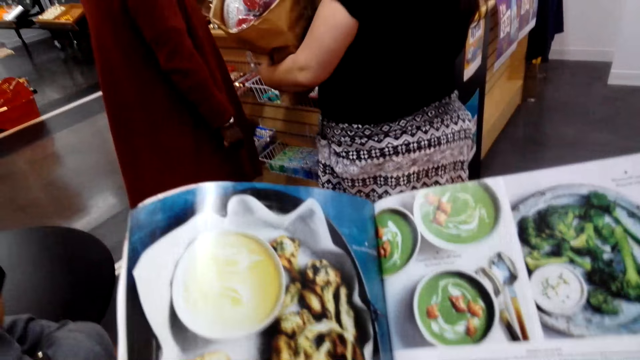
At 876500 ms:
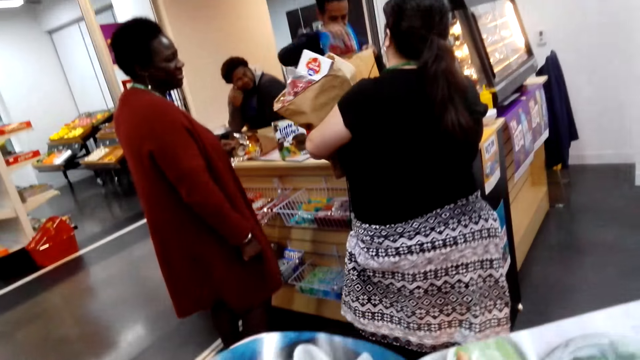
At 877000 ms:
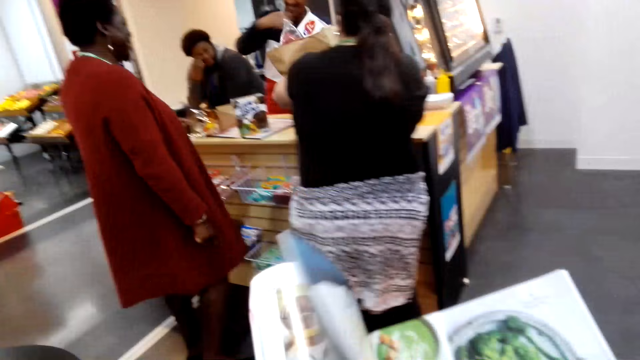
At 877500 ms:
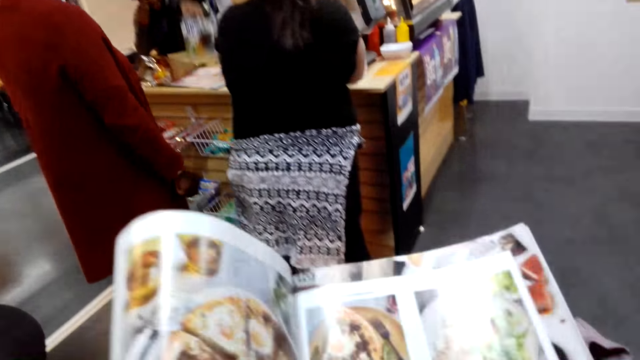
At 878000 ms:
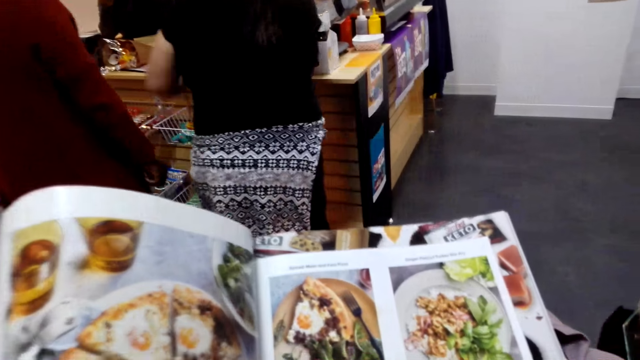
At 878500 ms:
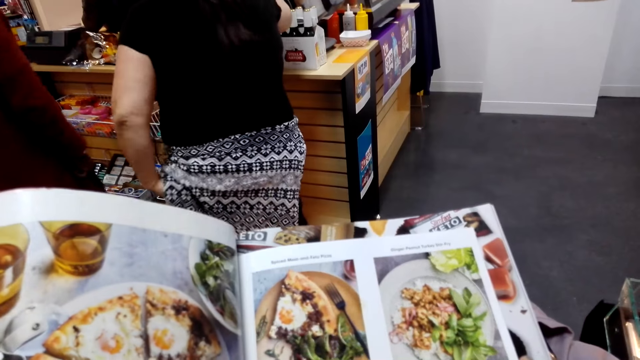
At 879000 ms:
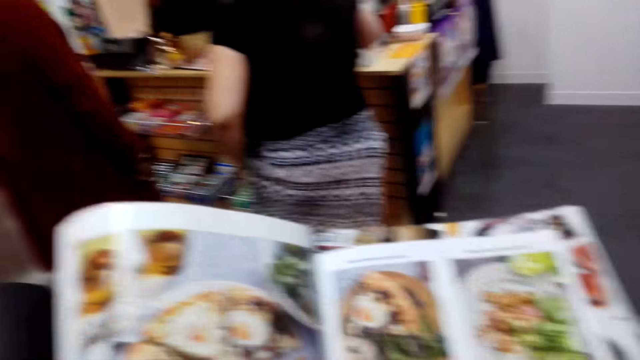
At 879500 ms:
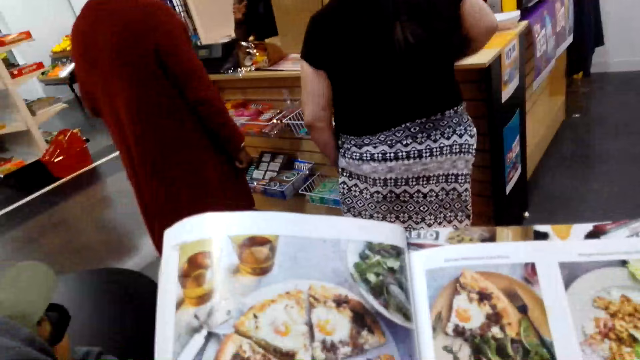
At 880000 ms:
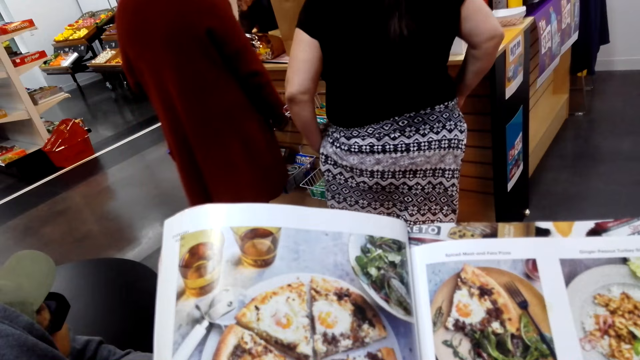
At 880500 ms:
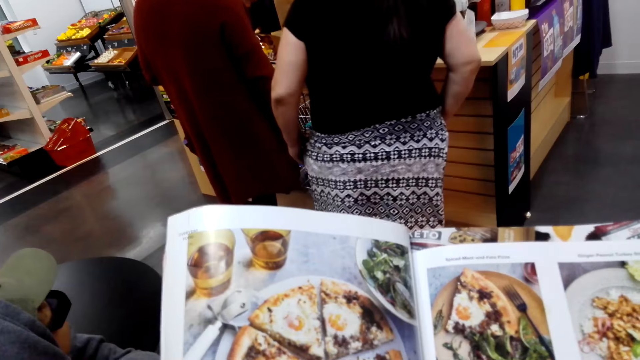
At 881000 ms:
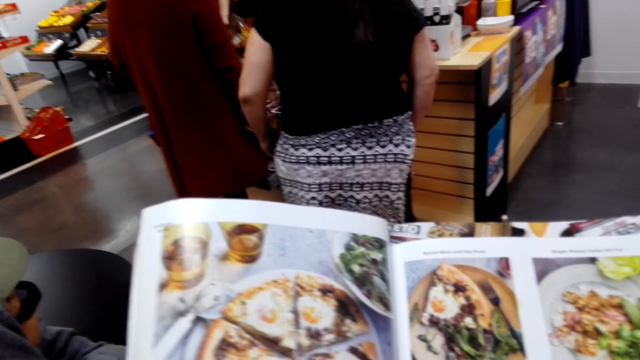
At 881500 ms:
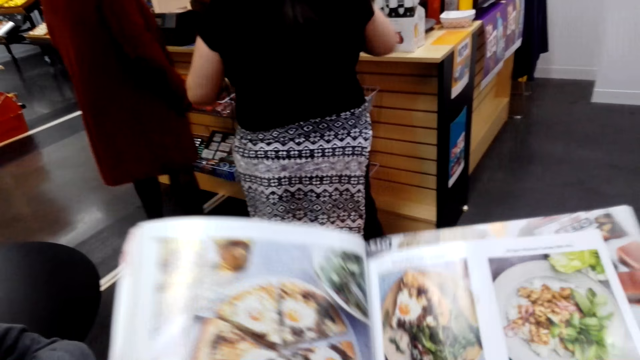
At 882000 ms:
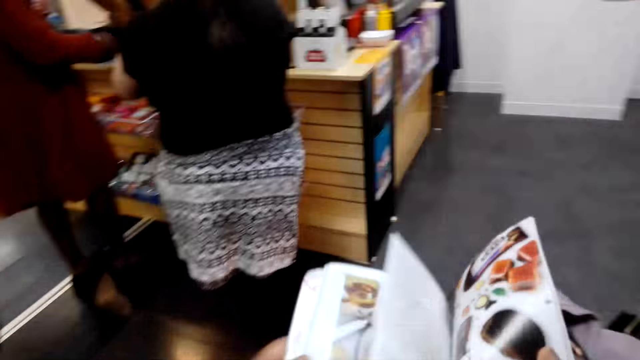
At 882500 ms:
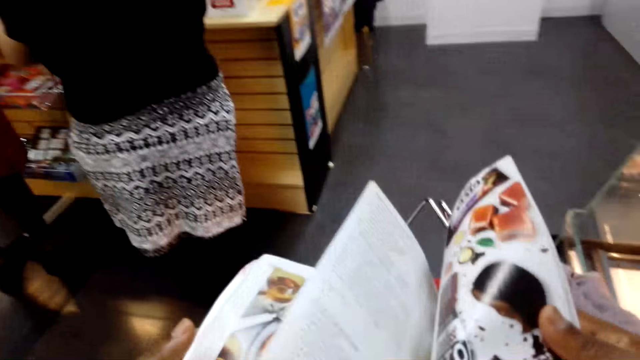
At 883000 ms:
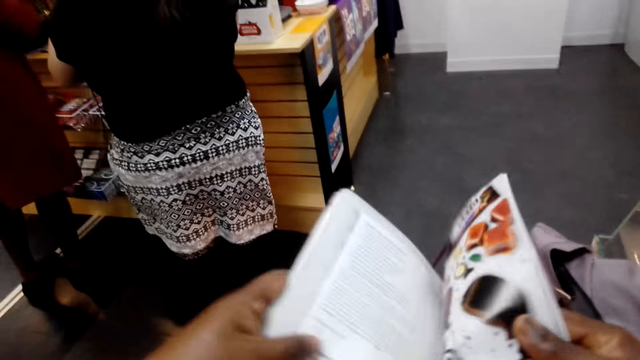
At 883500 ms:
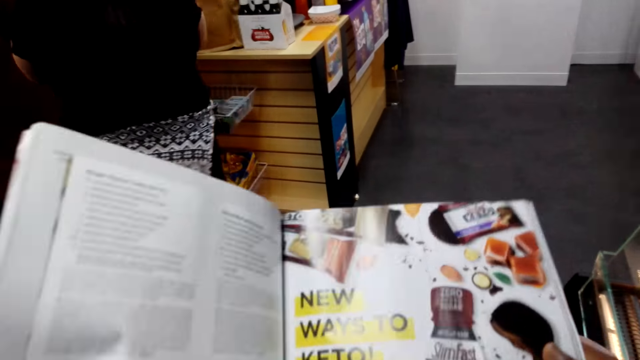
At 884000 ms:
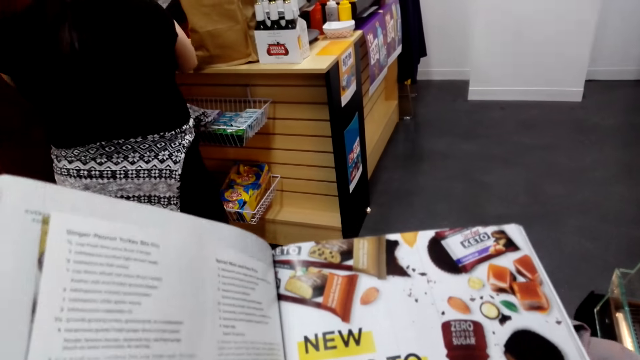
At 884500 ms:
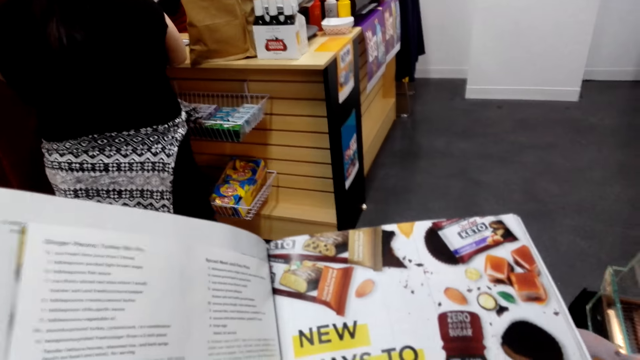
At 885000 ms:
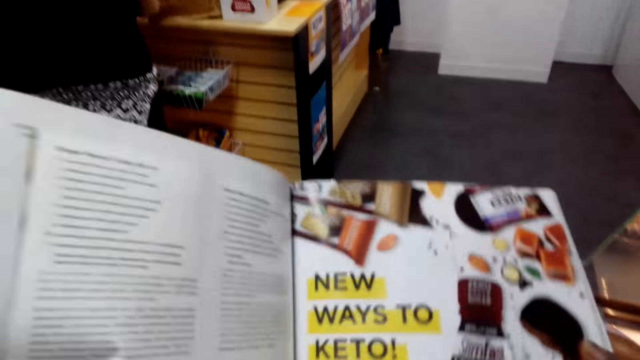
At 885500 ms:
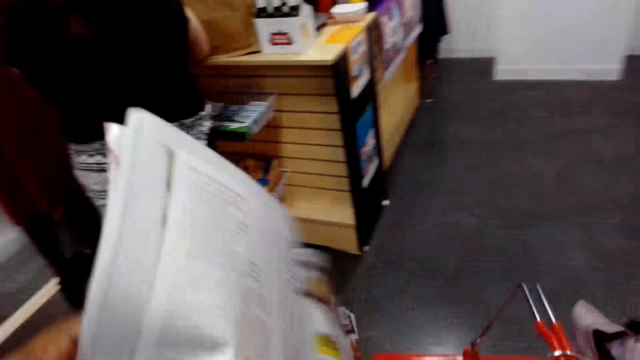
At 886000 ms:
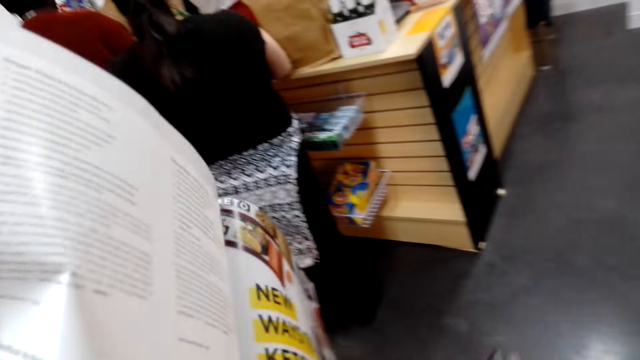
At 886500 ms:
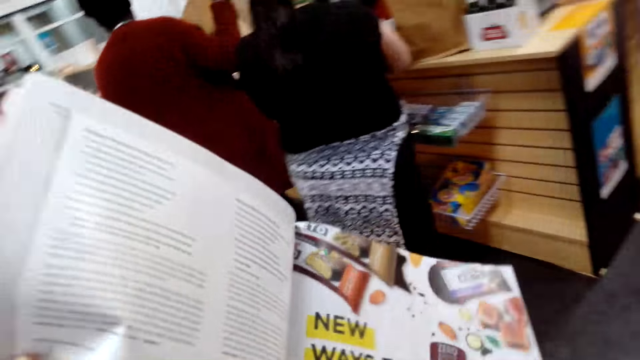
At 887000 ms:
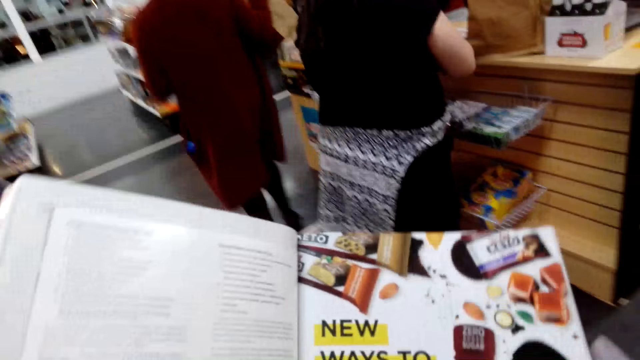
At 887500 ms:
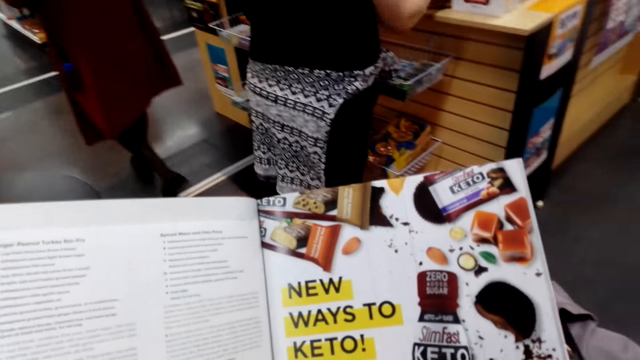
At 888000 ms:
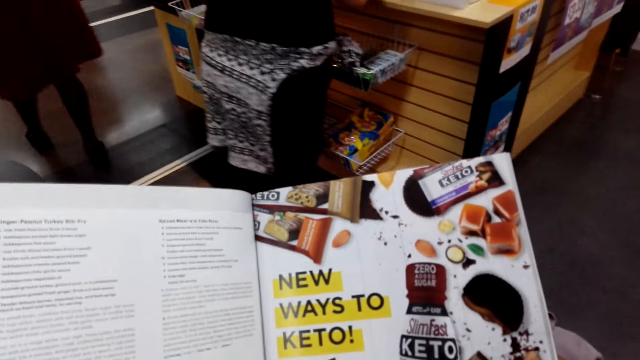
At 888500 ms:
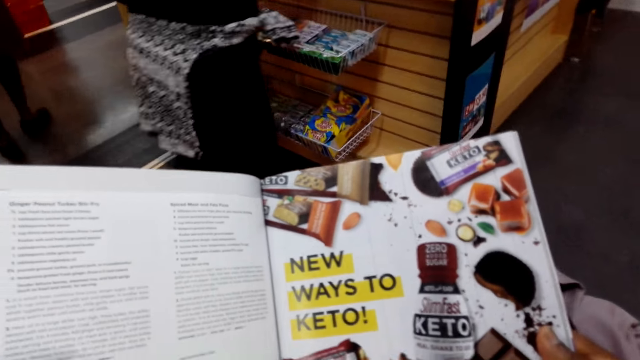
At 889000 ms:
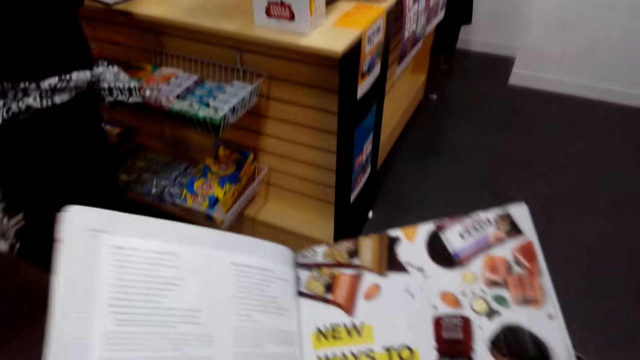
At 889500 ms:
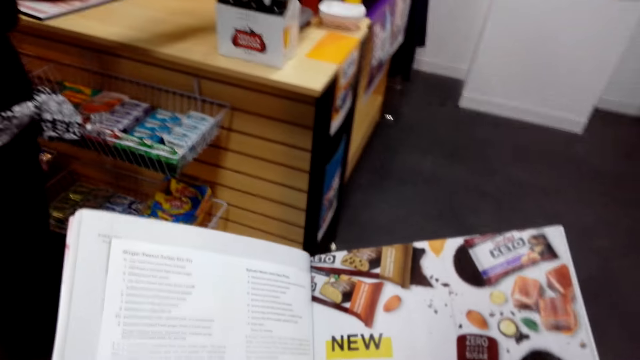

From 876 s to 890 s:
The woman puts the items packet on the supermarket counter. The camera wearer turns a magazine page. They view the magazine. The woman searches in the pockets. The camera wearer turns a magazine page. They view the magazine. They adjust the basket of items. They view the magazine.

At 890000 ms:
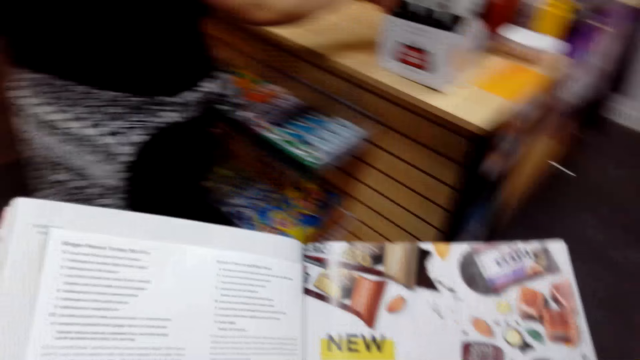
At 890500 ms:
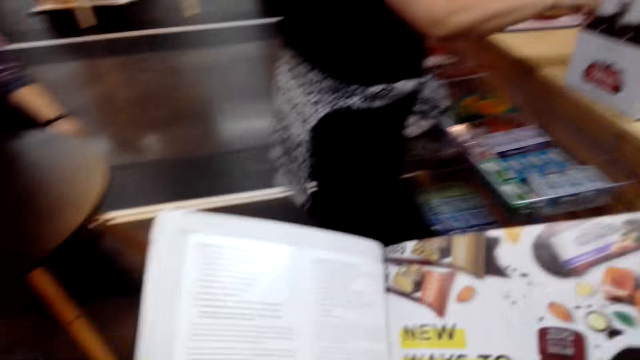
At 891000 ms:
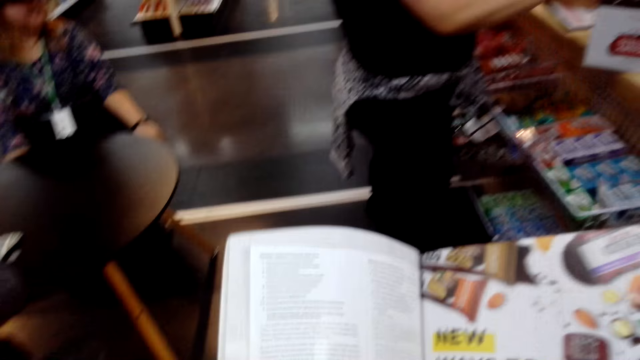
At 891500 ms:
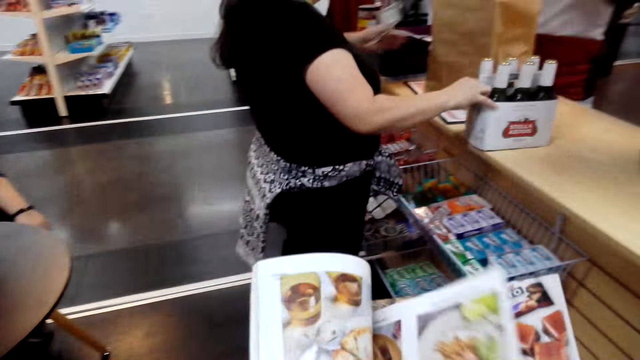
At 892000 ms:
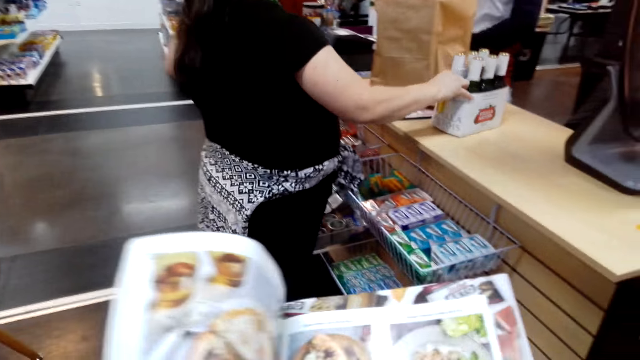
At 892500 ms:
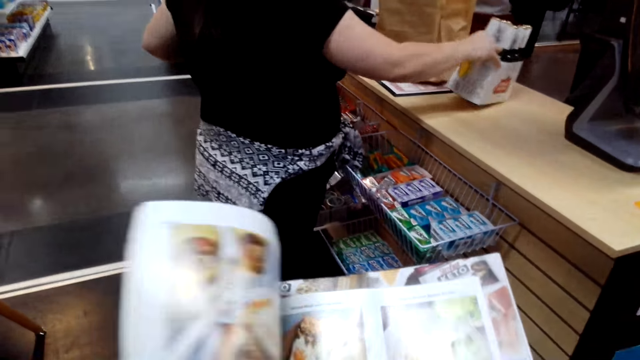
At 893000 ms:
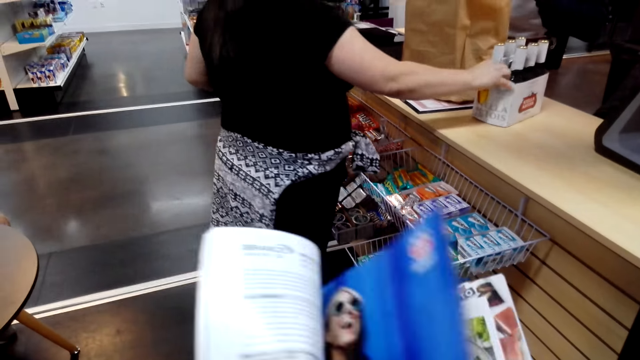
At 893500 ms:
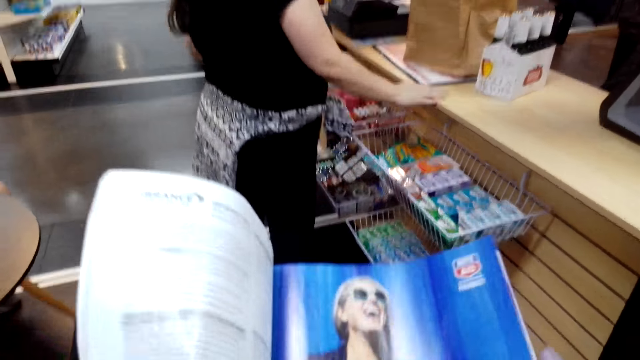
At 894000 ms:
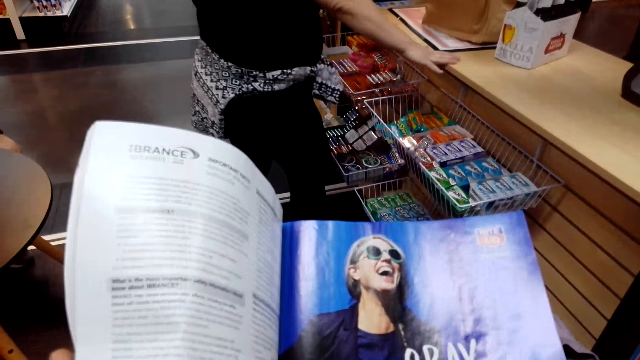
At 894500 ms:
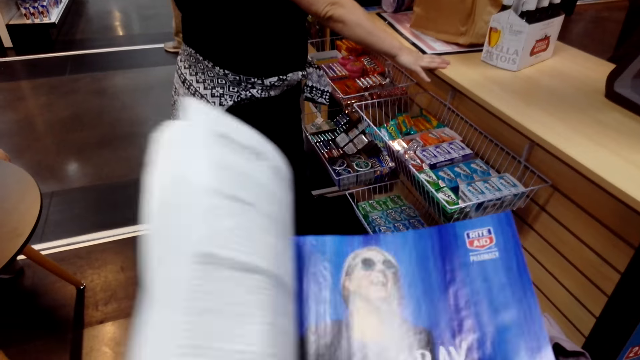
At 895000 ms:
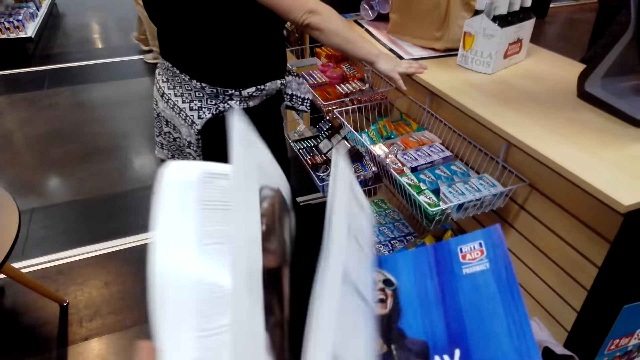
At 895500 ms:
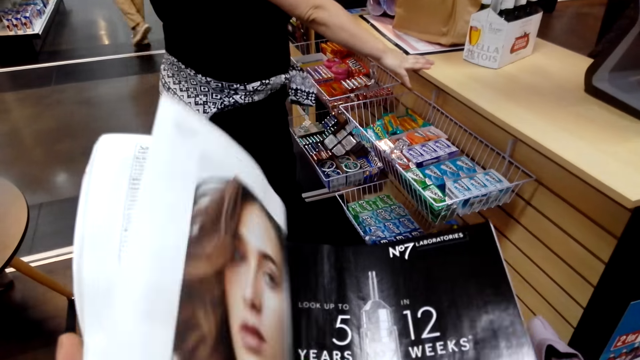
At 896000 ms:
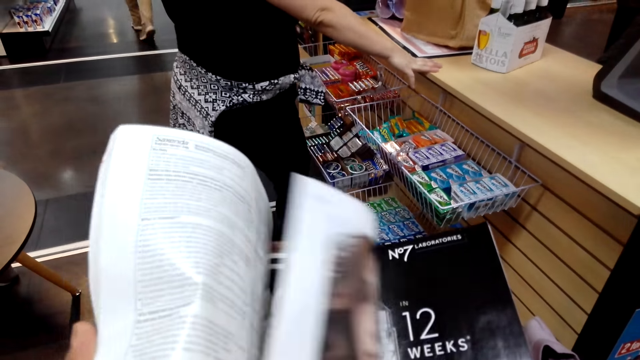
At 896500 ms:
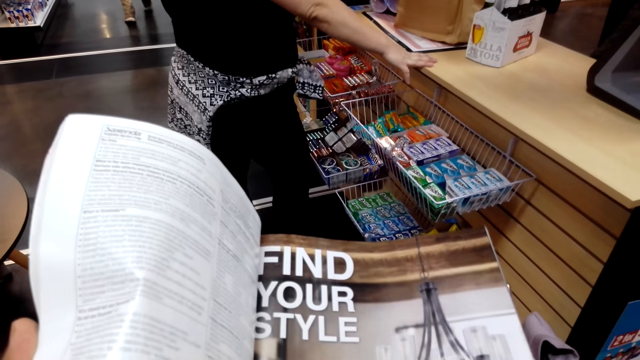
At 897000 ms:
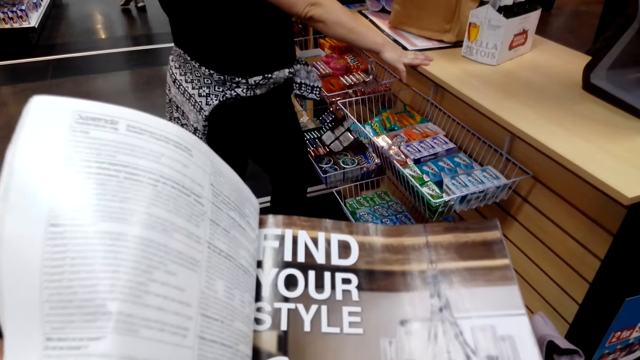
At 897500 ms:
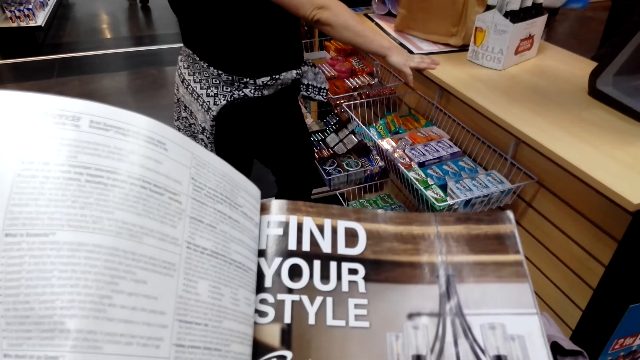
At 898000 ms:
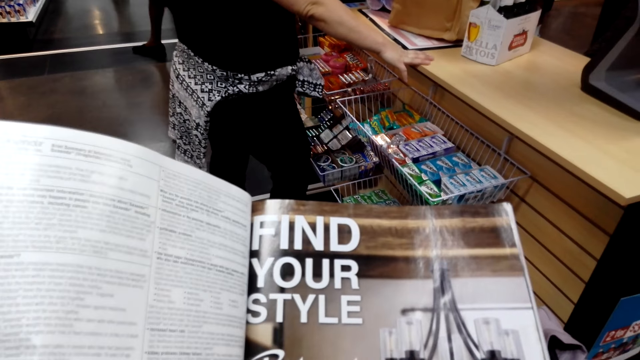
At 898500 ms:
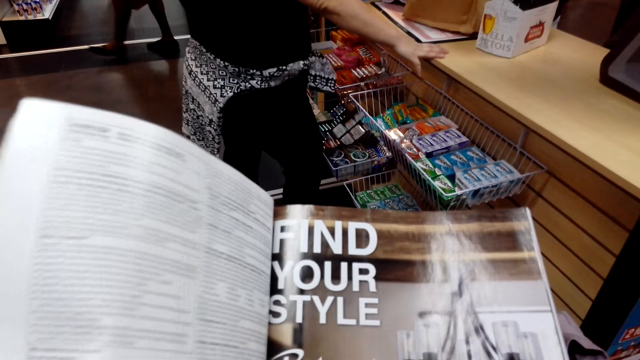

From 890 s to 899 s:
The woman adjusts a dozen bottles on the supermarket counter. The camera wearer turns a magazine page. They view the magazine. The woman puts the right hand on the supermarket counter. The camera wearer turns magazine pages. They view the magazine.
